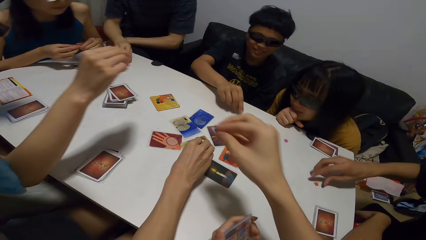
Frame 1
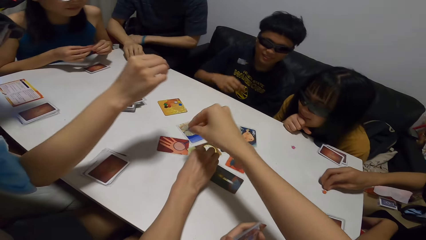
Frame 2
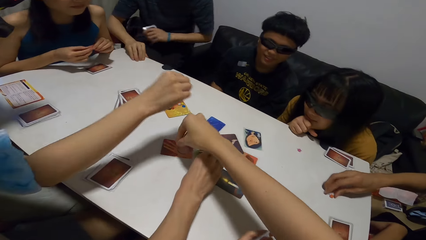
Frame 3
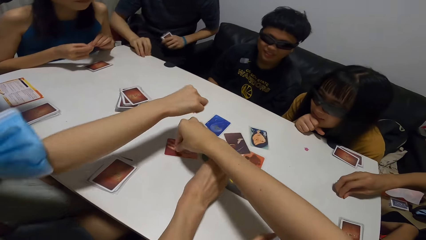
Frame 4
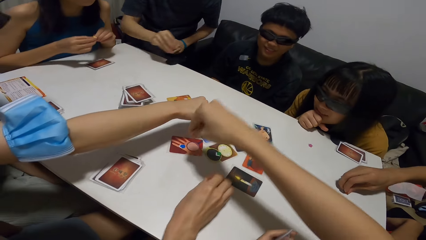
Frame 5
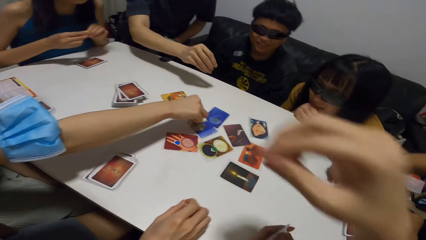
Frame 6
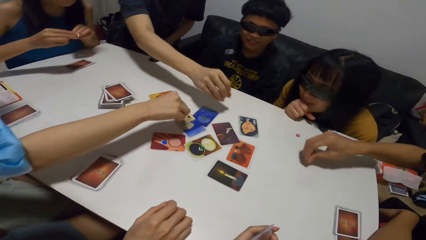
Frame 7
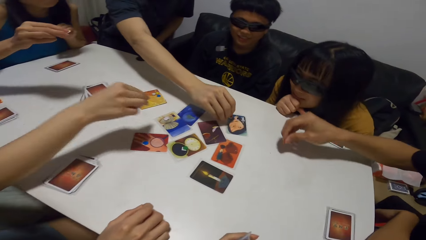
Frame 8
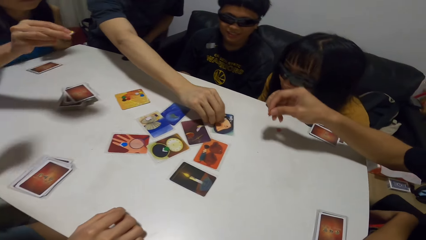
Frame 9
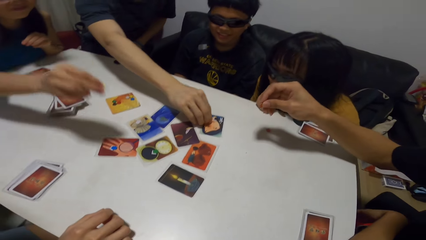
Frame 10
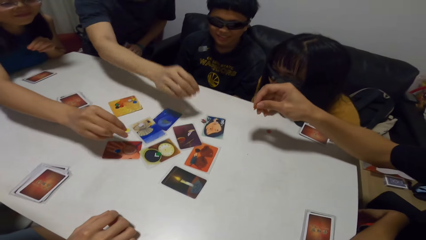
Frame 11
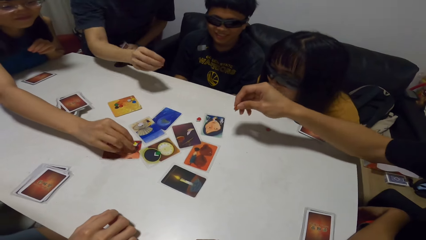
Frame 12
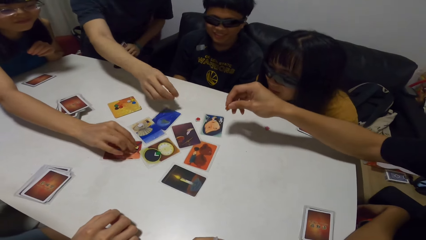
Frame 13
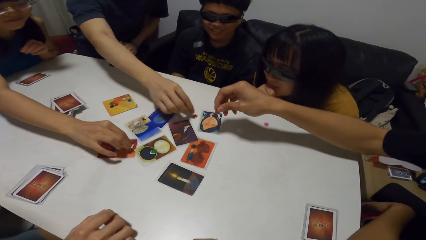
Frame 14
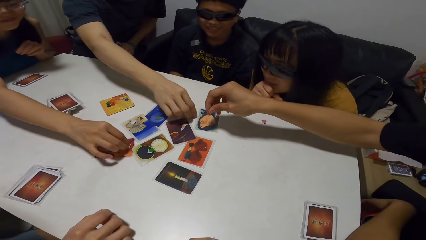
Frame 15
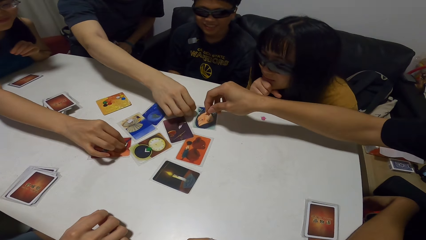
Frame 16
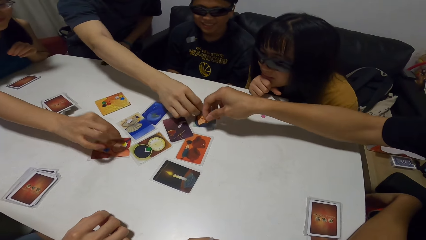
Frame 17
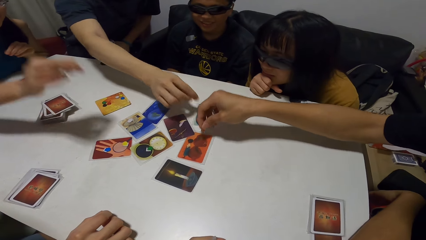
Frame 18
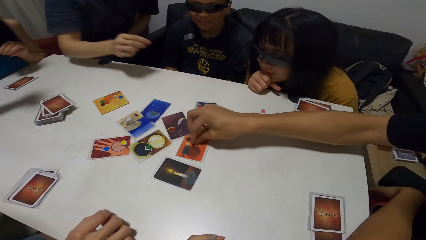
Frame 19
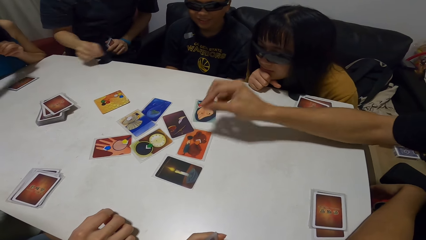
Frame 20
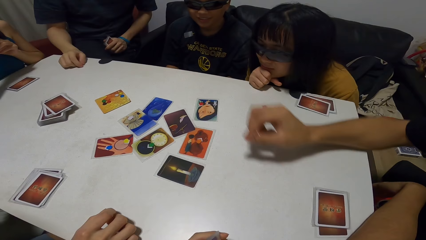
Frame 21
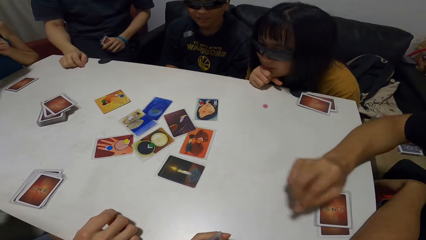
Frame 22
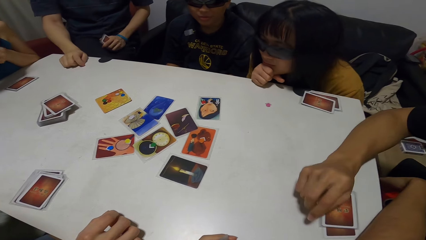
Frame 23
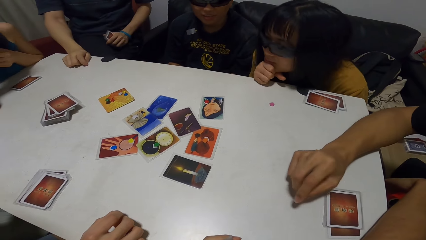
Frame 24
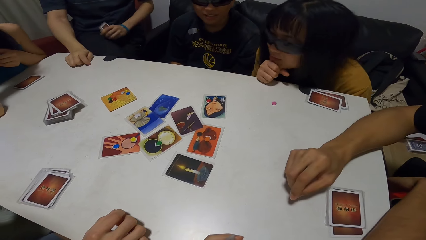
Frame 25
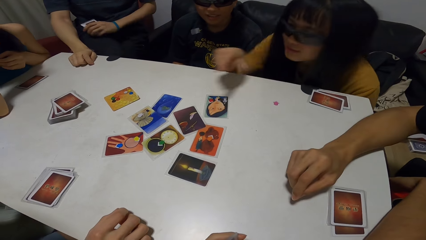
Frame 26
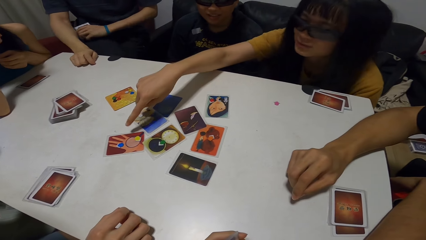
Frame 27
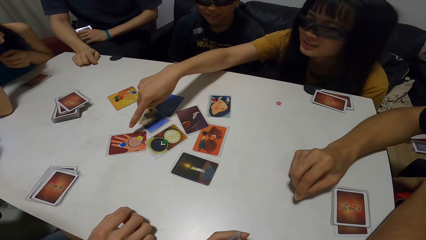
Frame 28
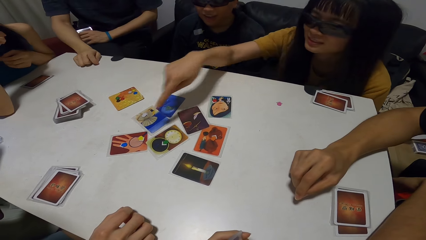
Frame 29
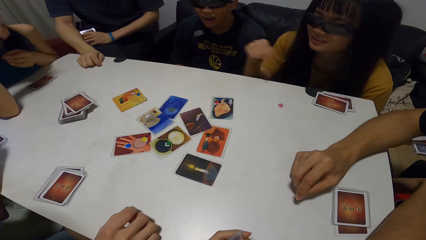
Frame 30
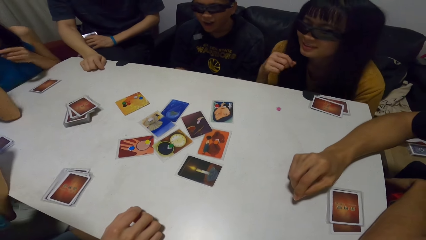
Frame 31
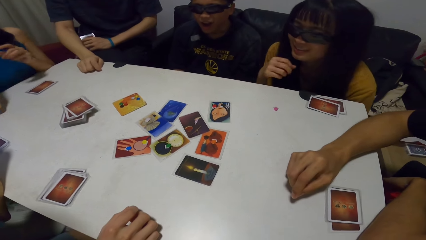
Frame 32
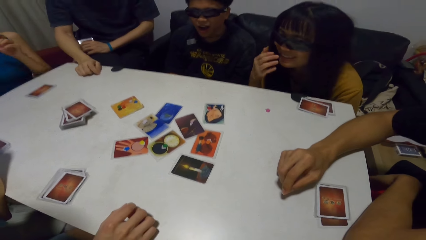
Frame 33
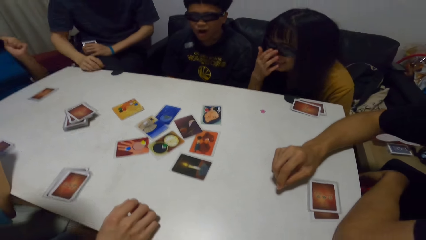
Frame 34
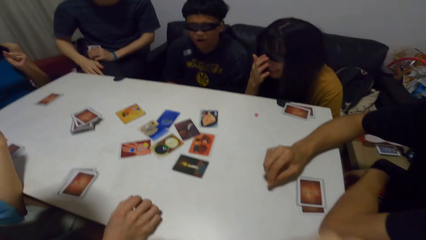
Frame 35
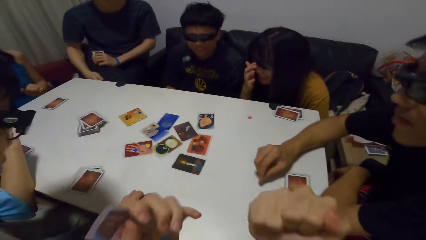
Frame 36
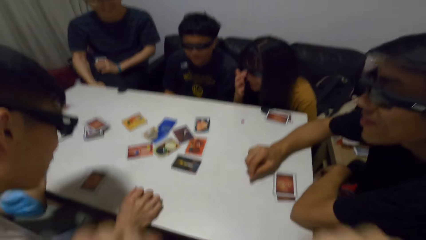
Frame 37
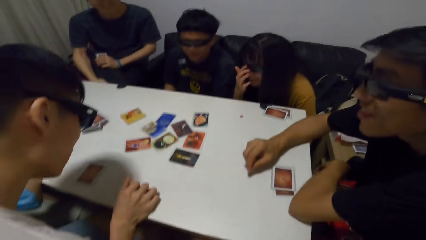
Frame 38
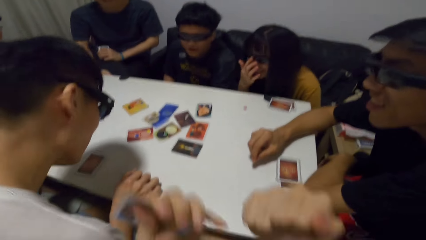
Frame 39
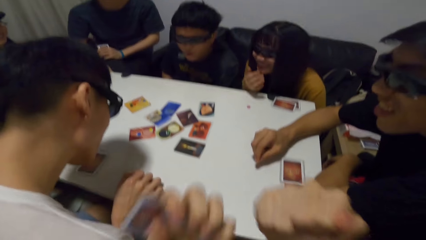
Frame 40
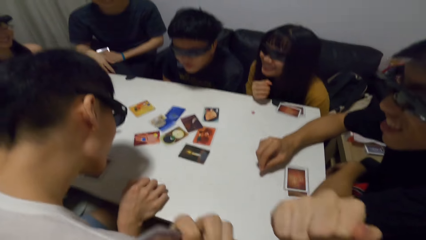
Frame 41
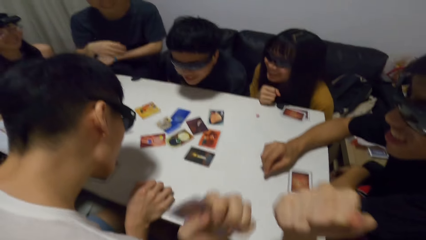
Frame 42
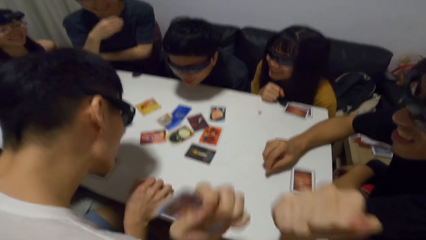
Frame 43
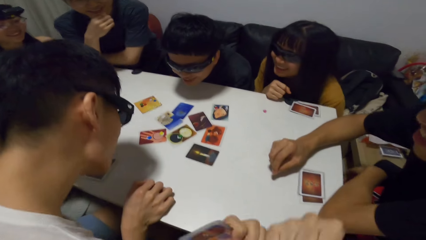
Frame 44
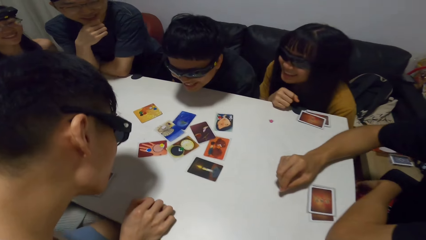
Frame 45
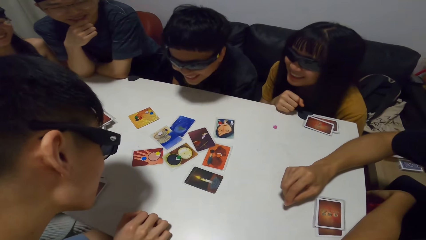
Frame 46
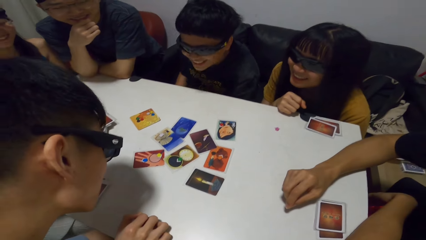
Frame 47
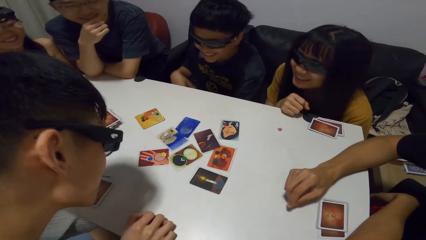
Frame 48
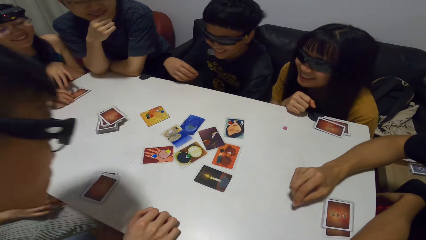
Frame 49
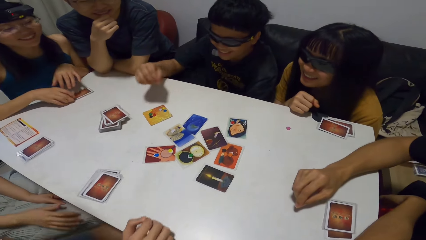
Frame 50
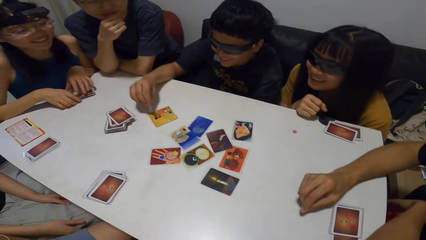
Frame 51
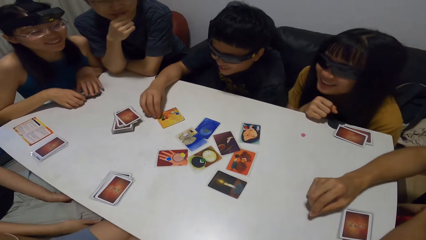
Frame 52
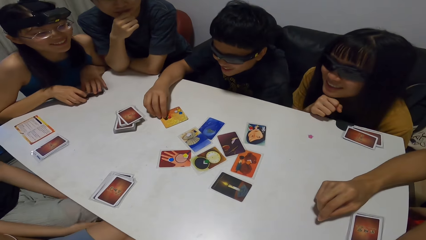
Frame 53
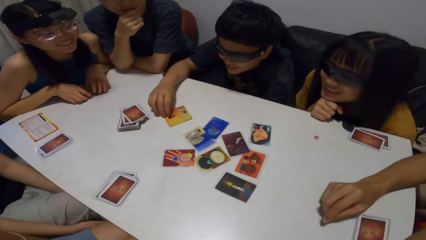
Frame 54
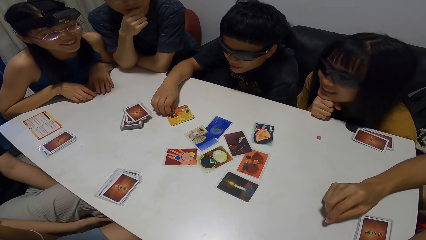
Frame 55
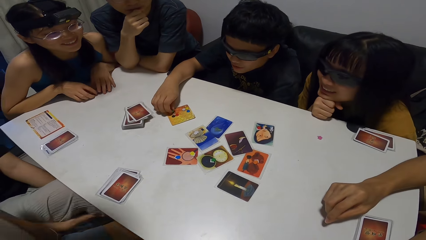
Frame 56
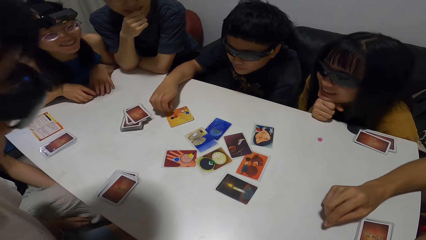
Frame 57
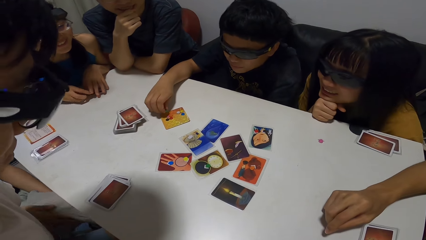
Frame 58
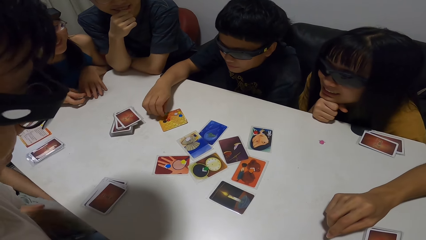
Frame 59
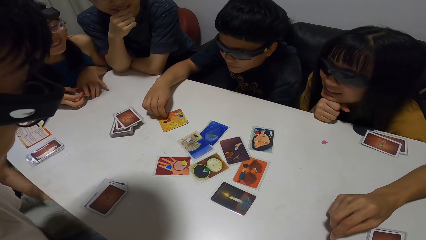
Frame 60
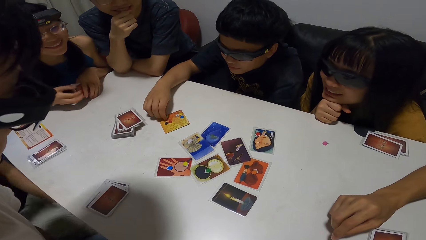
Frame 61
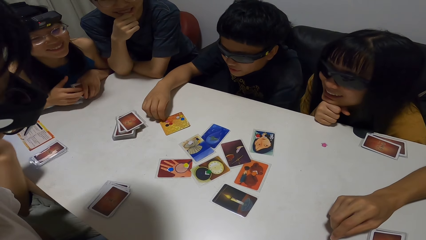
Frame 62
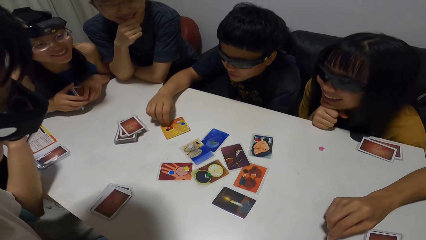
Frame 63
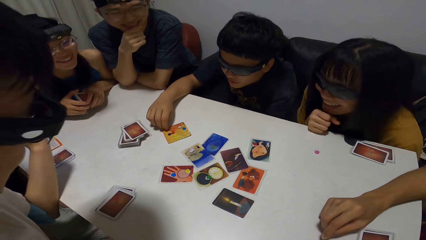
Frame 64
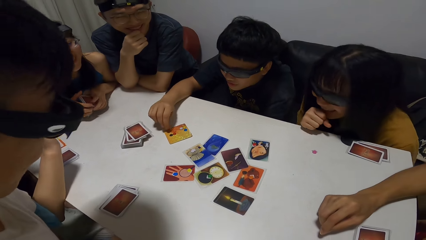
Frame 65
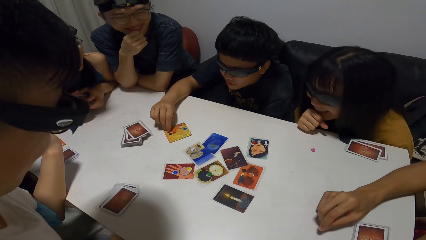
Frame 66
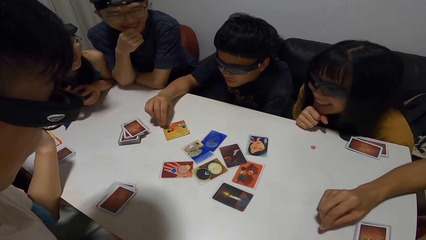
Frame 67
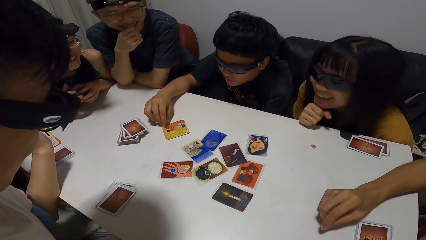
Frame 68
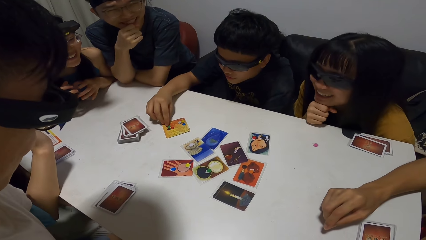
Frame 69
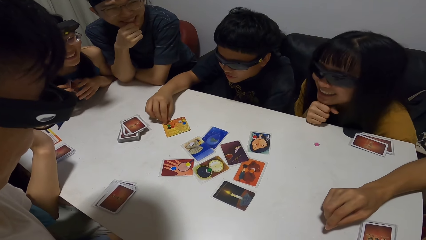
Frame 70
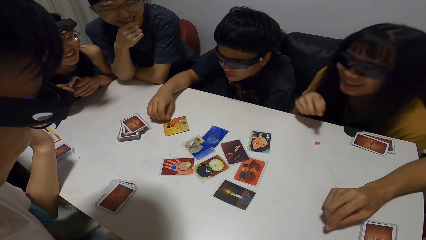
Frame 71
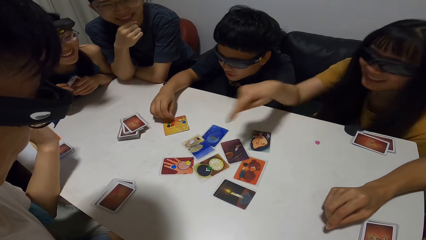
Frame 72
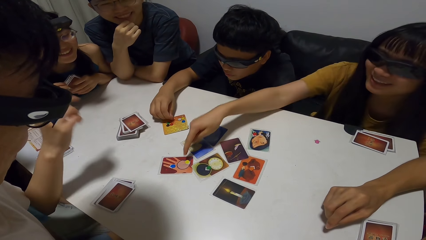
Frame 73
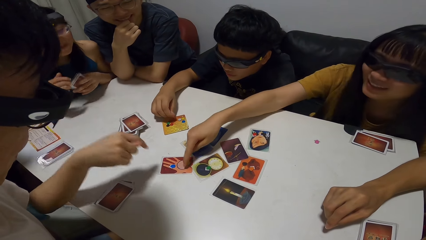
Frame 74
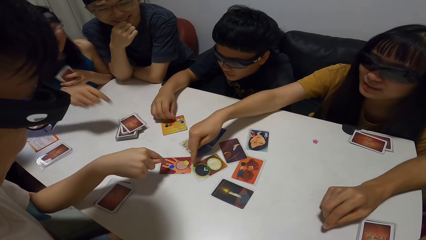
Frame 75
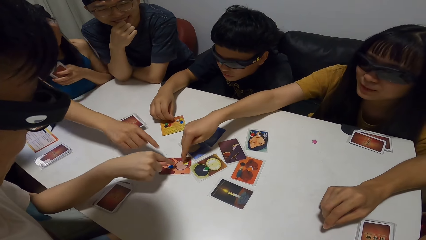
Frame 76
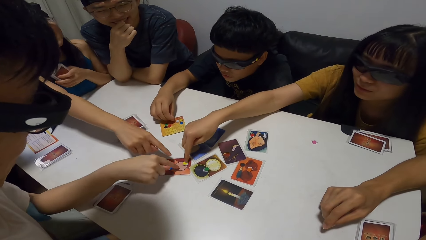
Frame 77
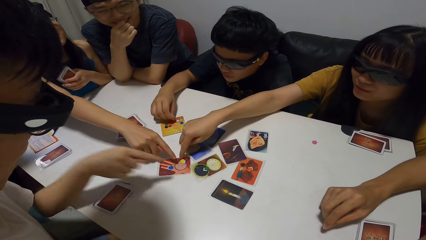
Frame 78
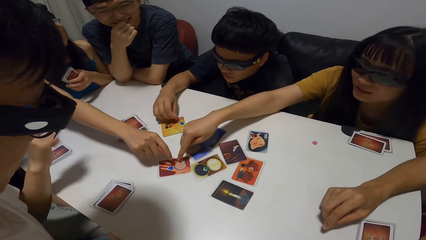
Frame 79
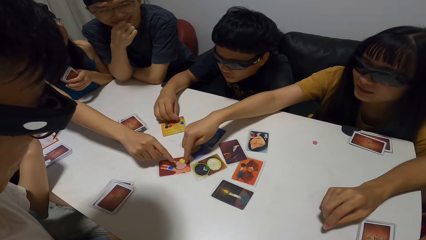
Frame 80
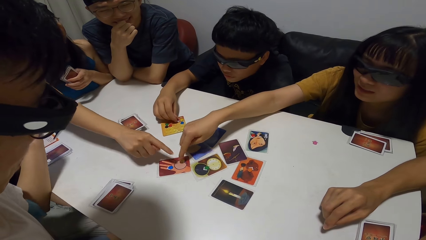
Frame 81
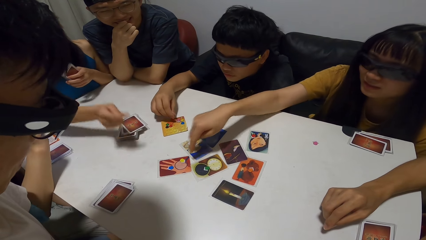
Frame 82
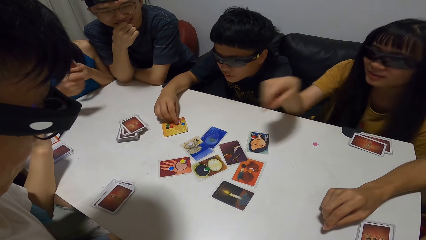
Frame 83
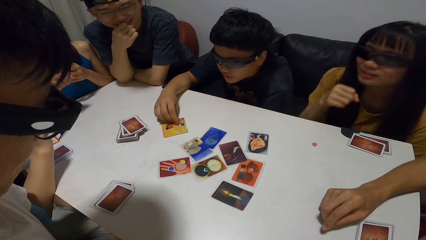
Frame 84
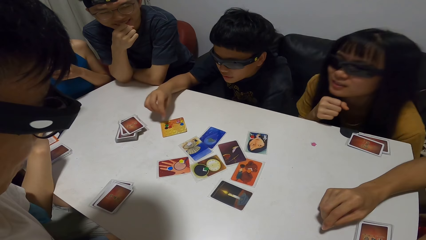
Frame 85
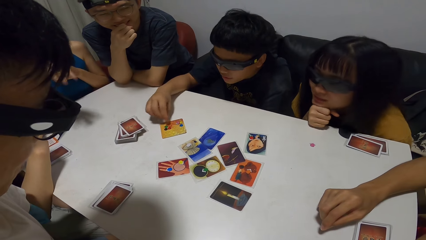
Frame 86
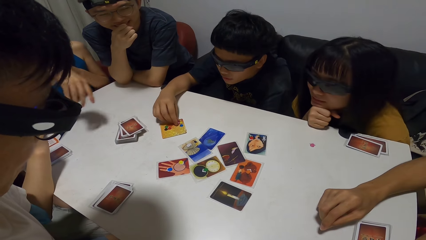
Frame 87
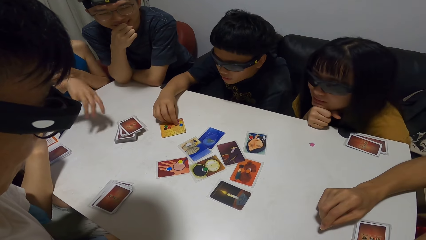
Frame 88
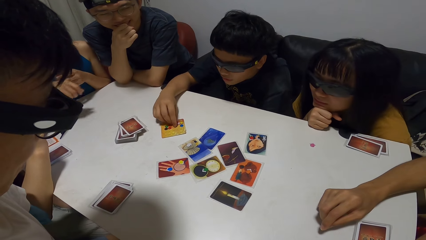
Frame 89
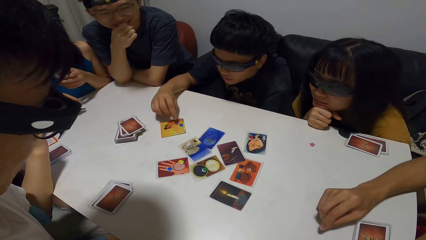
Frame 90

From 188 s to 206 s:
A man drops a token on a card with his right hand. The camera wearer drops a token on a card with his right hand. Another man drops a token on a card with his right hand. A third man drops a token on a card with his right hand. A woman drops a token on a card with her right hand. The third man moves the token to the card with his right hand. A fourth man drops a token on a card with his right hand. Another woman points her right hand at a card. The camera wearer gesticulates with his hands. The first man leans forward. The camera wearer swings his hand. A fifth man points on the cards. The fifth man moves a token on the card with his right hand. He moves the token again. The second woman stretches her hand out and points her right hand at a card. The second man points his right hand at a card and stretches his hand out. The first woman stretches her hand out and points her right hand at a card.
